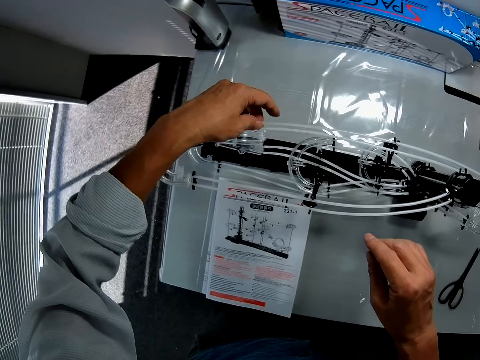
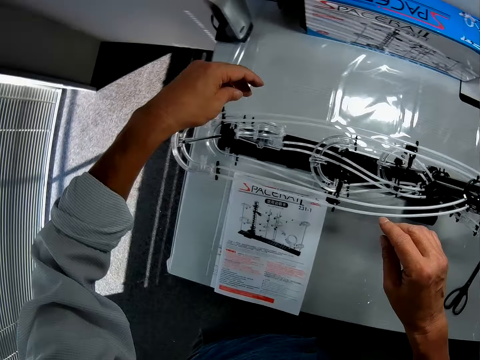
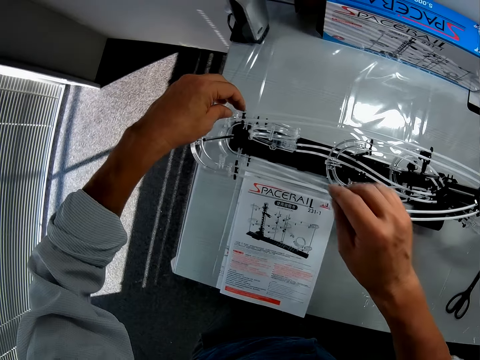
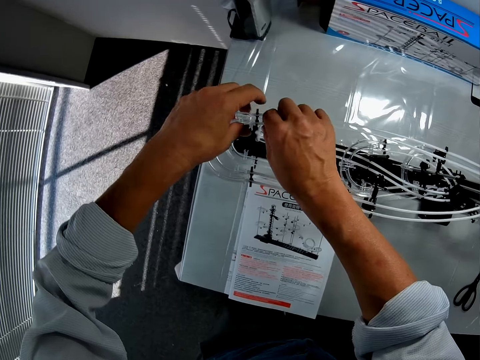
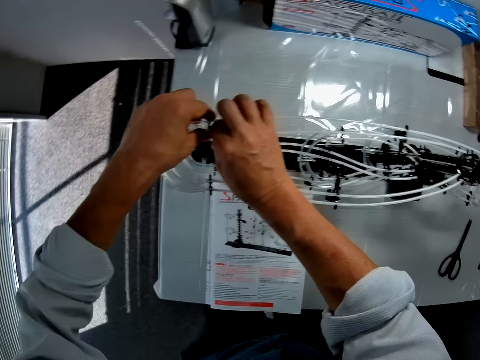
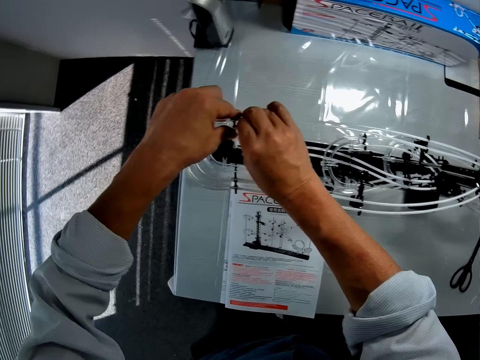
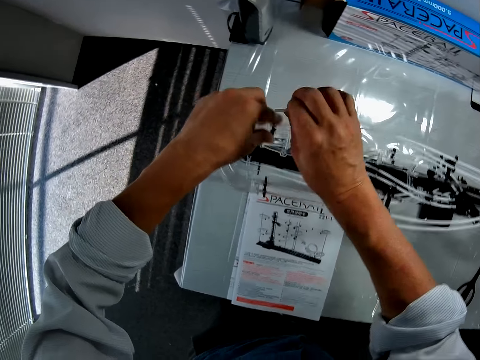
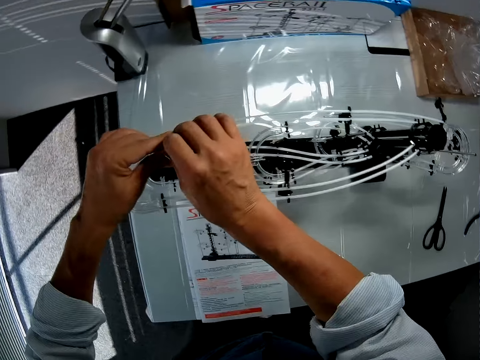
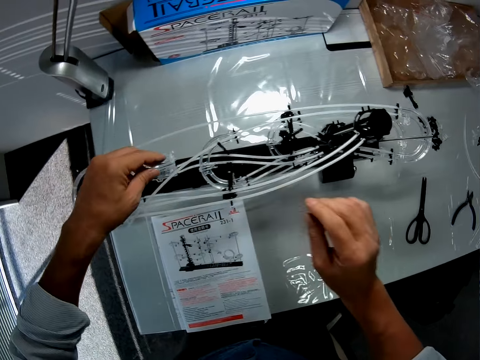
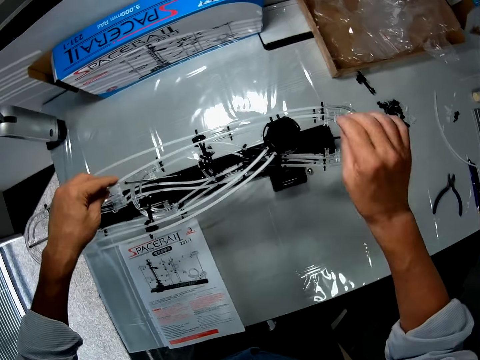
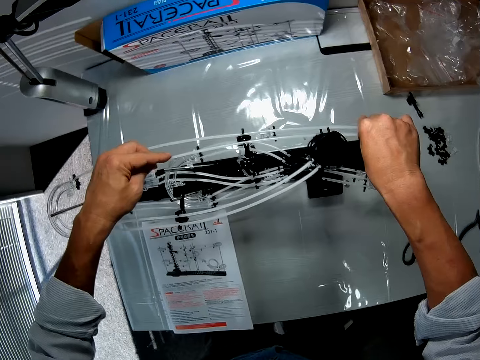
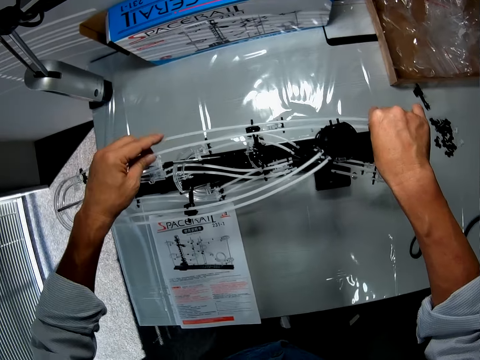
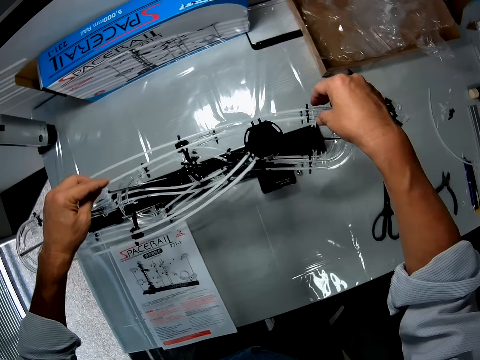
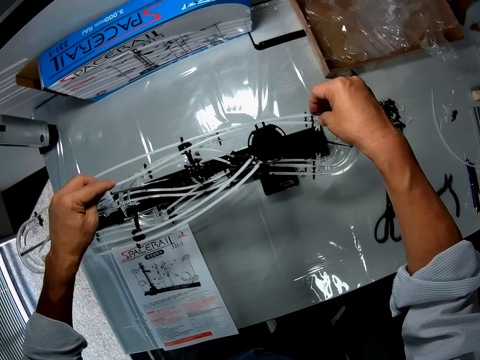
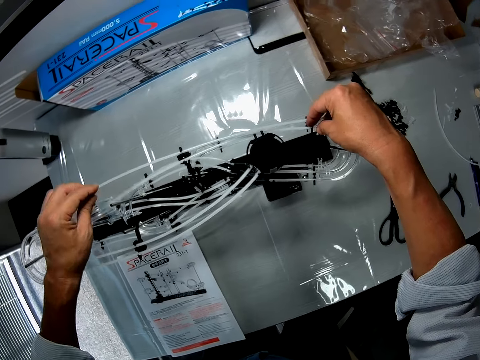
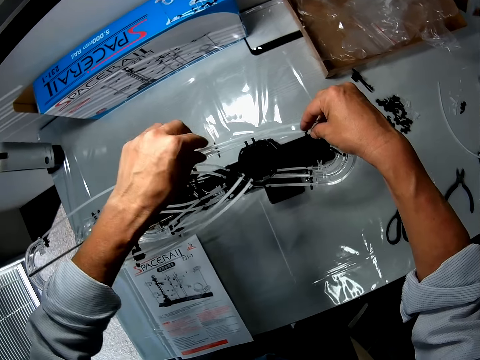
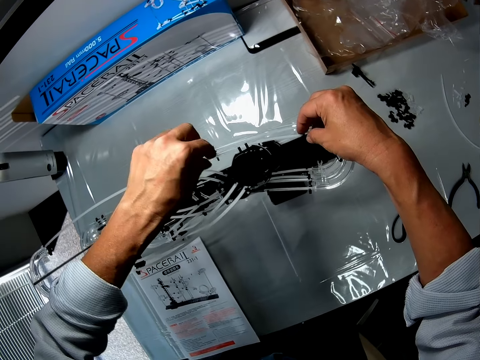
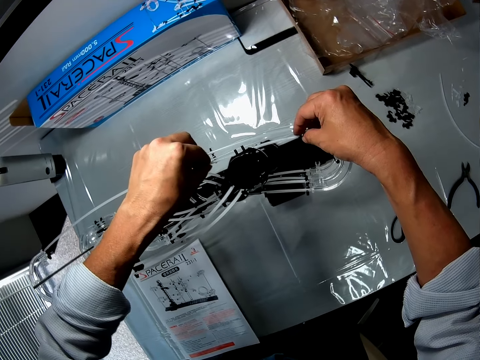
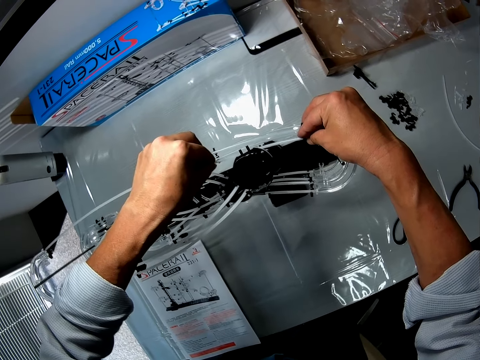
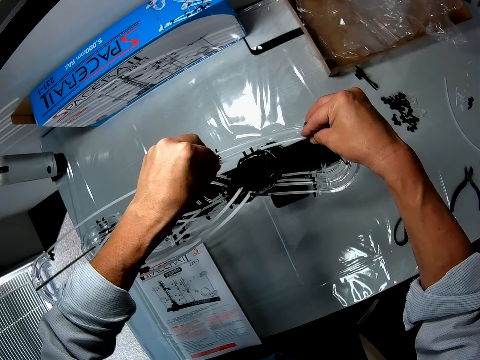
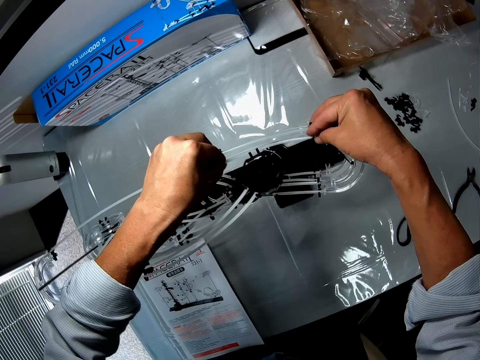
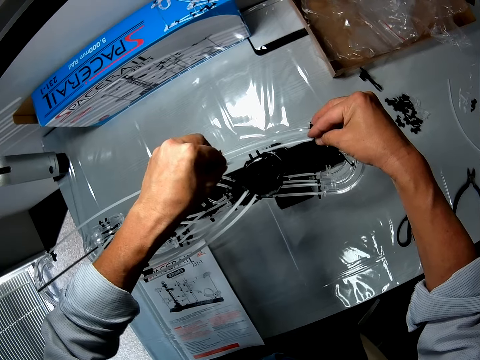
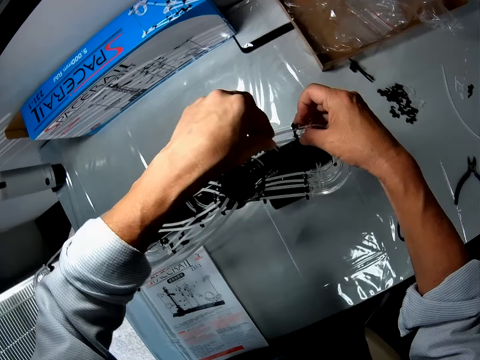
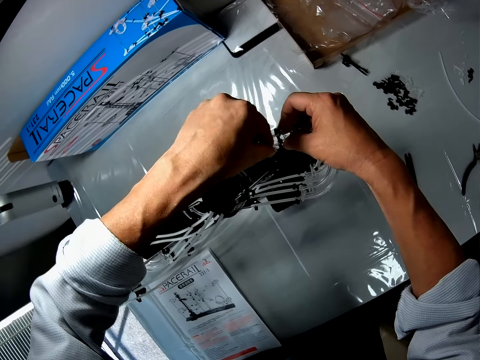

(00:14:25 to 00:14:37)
The camera wearer pulls out the standard rail from a rail stand. They touch the standard rail.

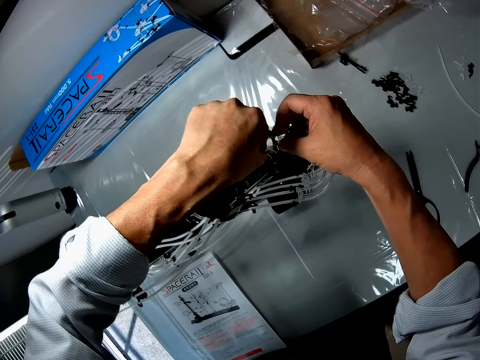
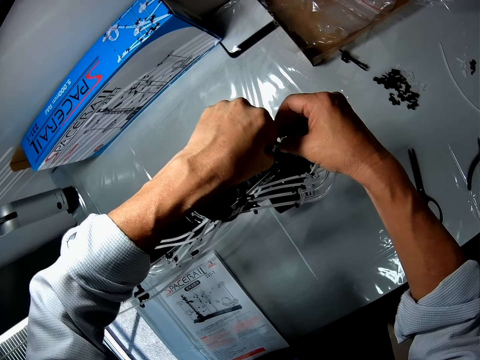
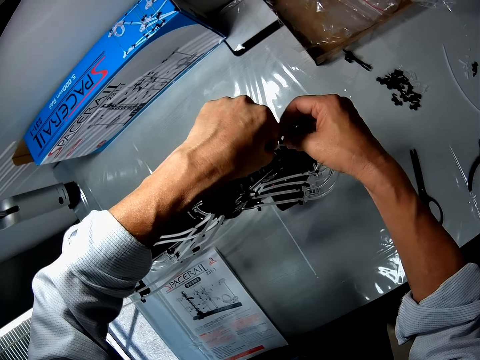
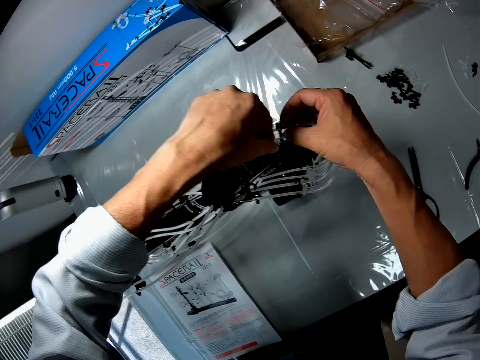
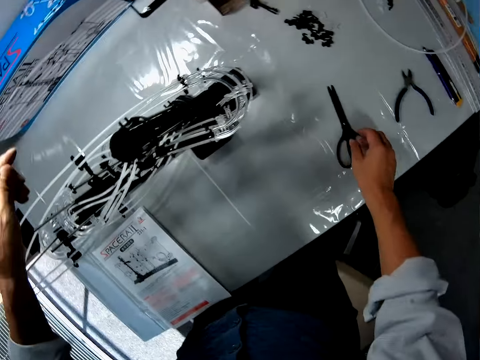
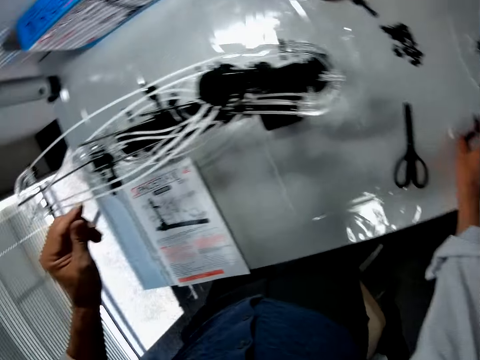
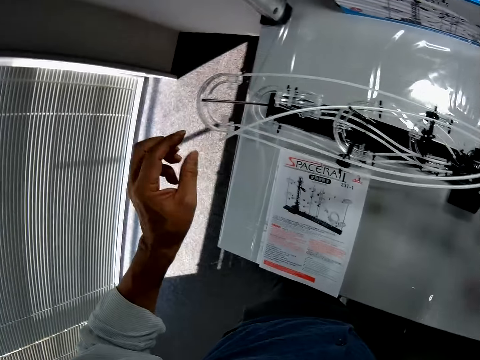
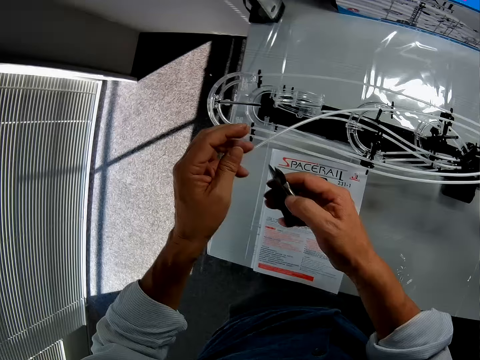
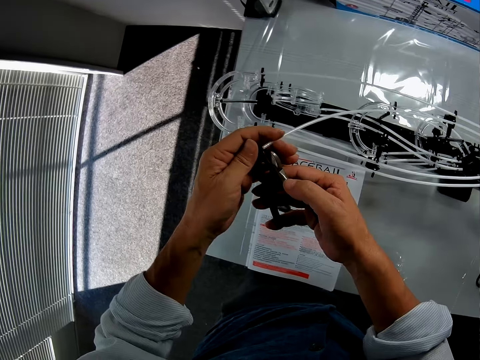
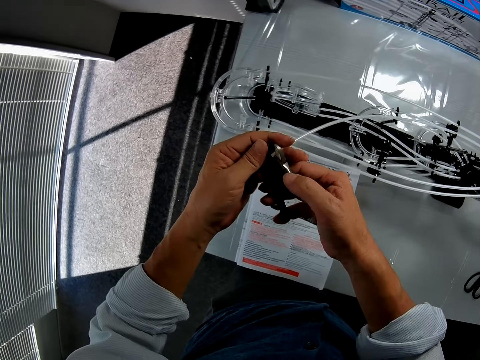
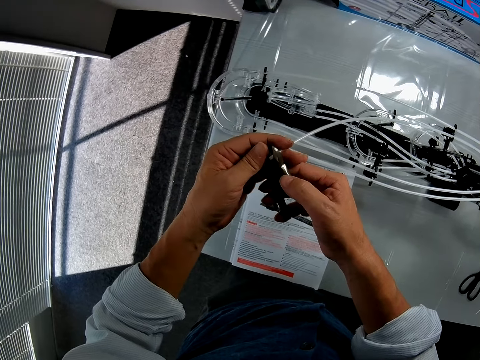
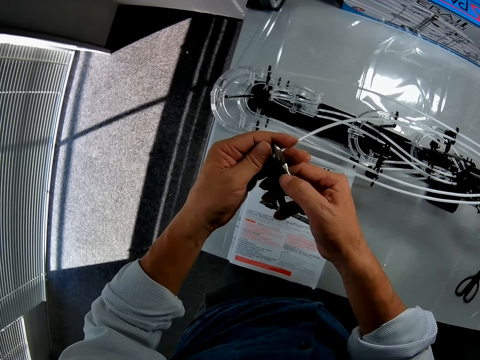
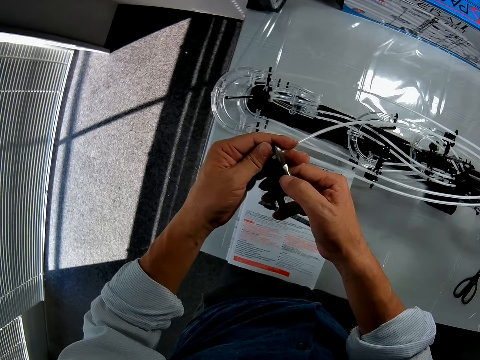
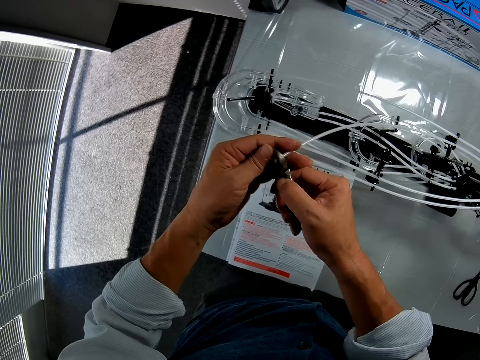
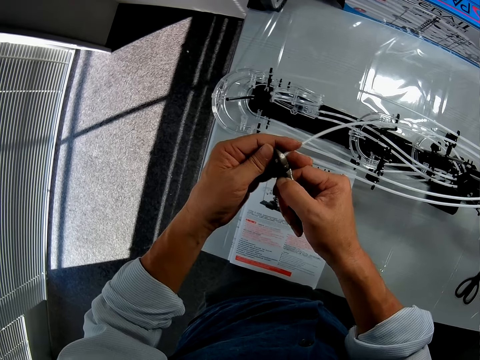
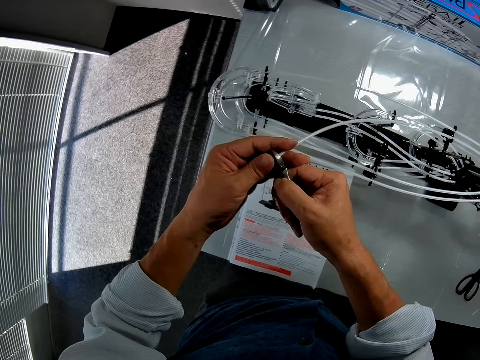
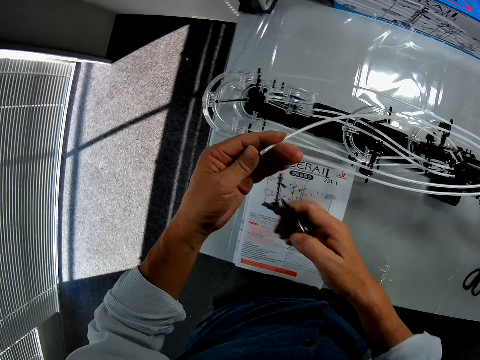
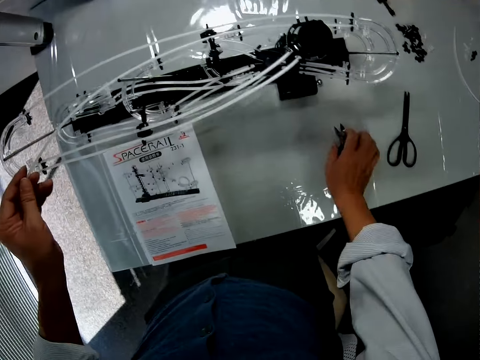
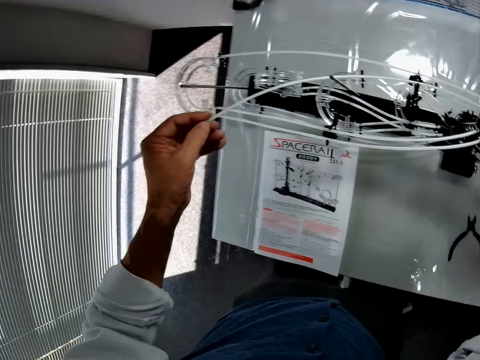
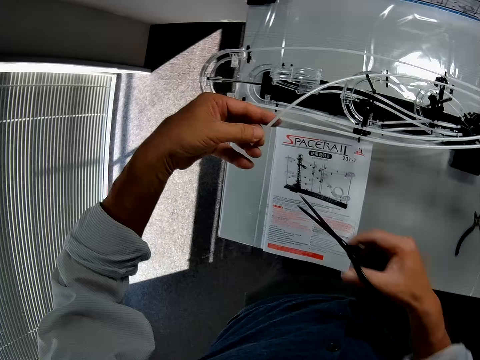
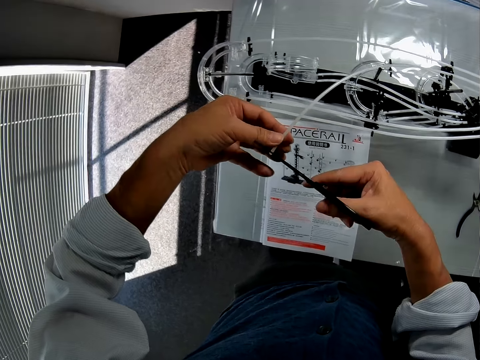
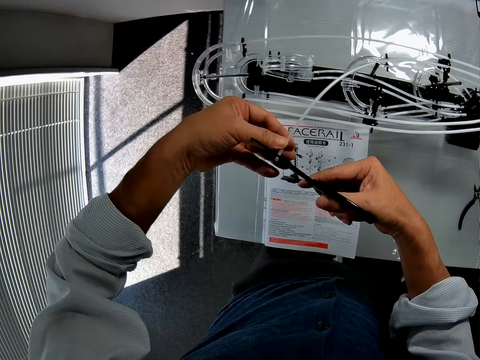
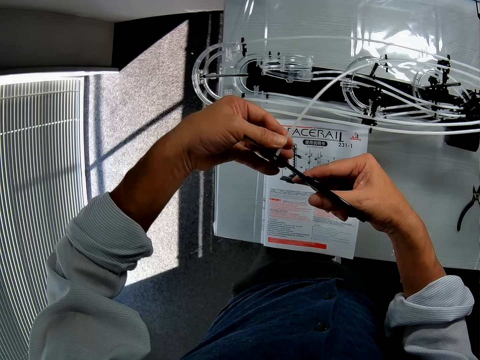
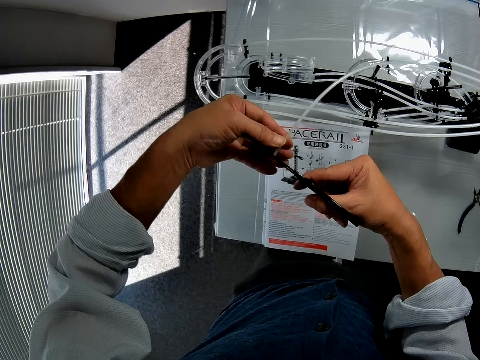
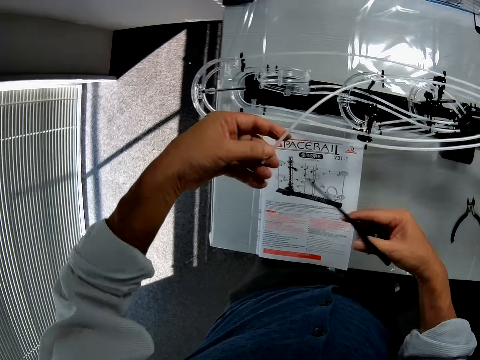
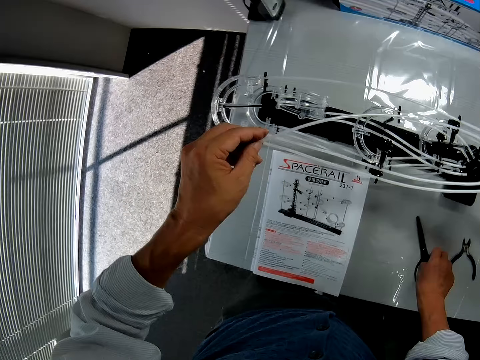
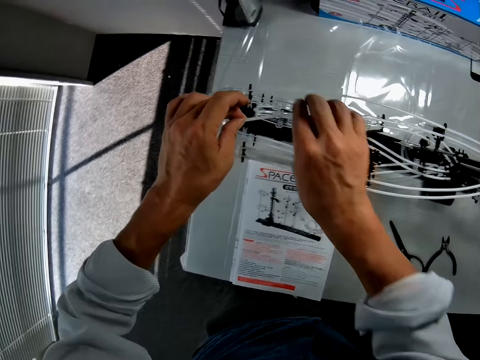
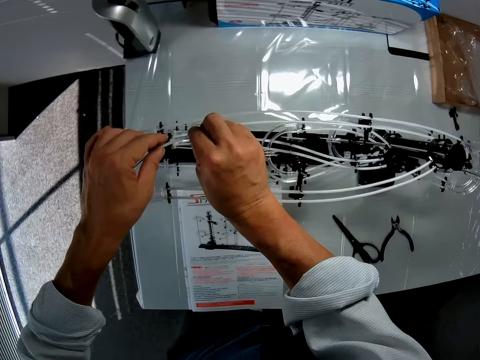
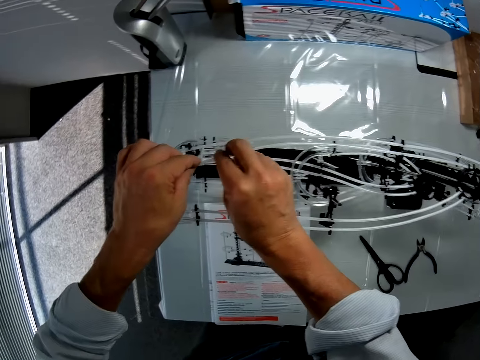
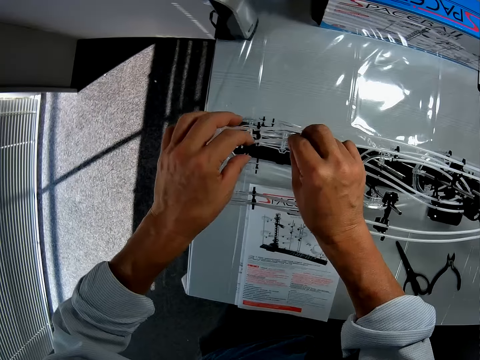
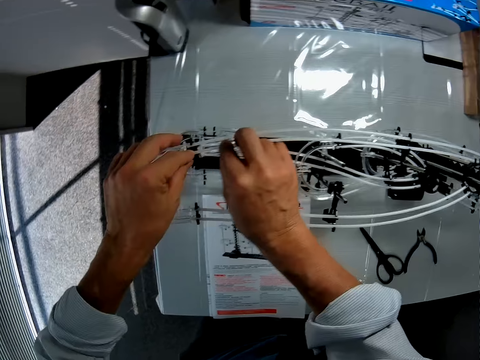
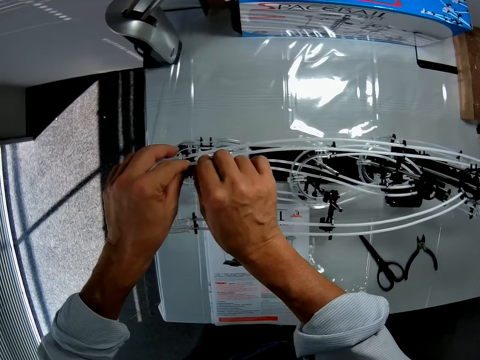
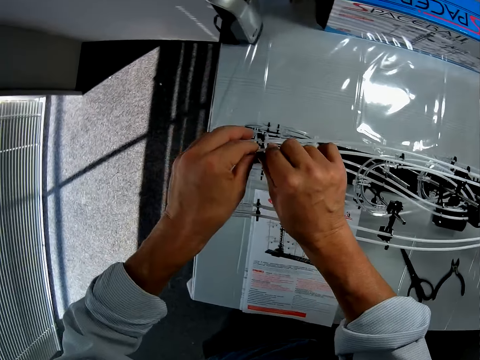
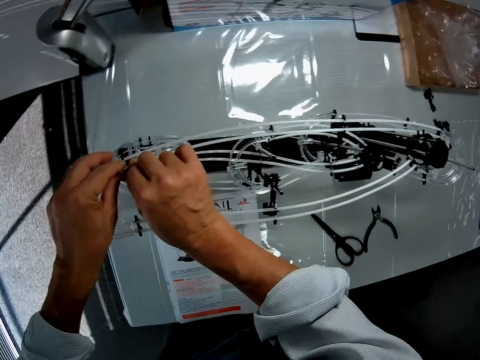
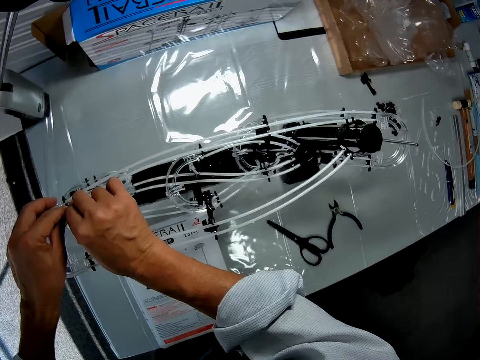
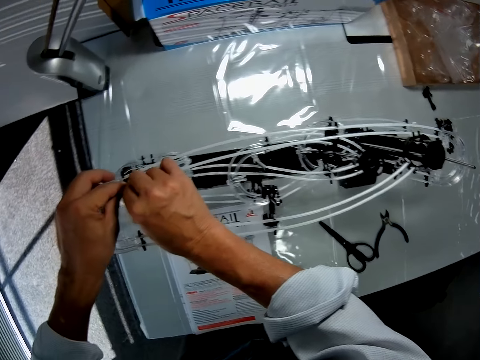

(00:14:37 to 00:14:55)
The camera wearer fits a standard rail on the rail stand. They pick up pliers from the table. They hold the standard rail. They cut the standard rail with the pliers. They place the pliers on a table. They pick up a pair of scissors from the table. They cut the standard rail with the pair of scissors. They place the pair of scissors on the table. They fit the standard rail on the rail stand. They make adjustments to the roller coaster toy.
